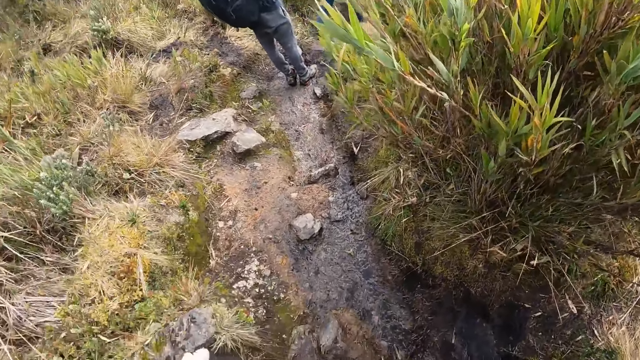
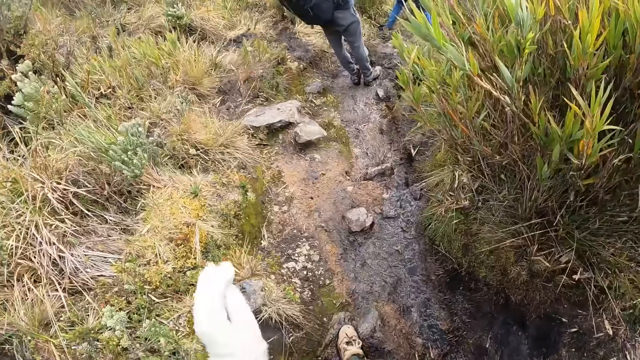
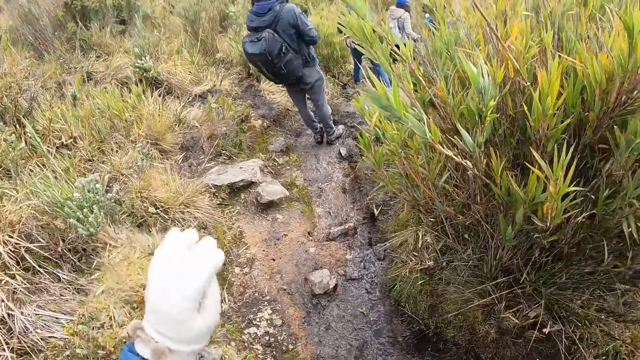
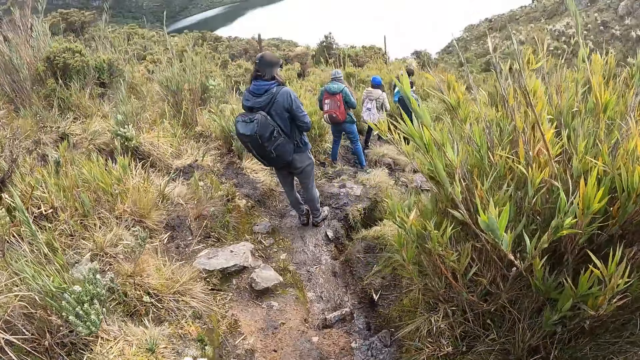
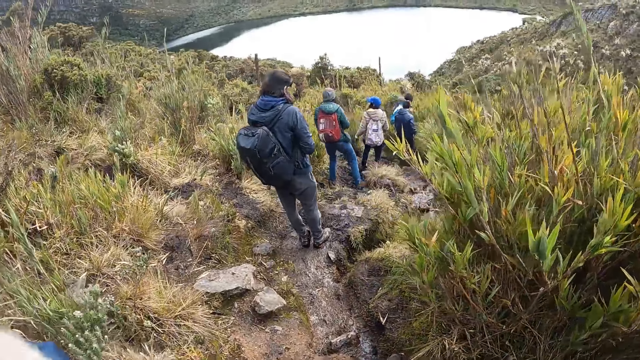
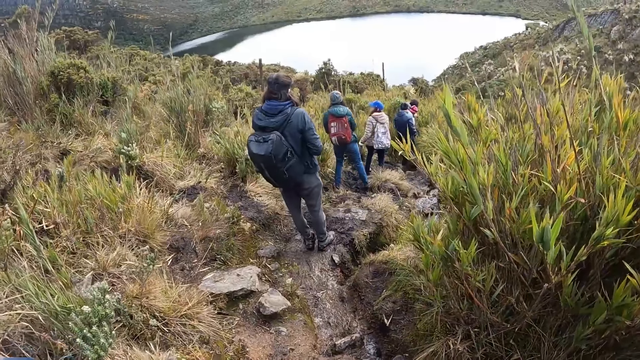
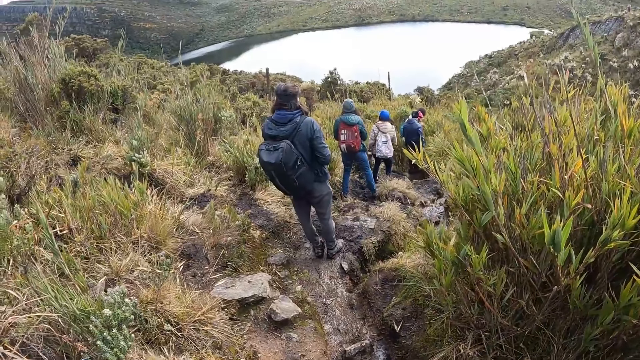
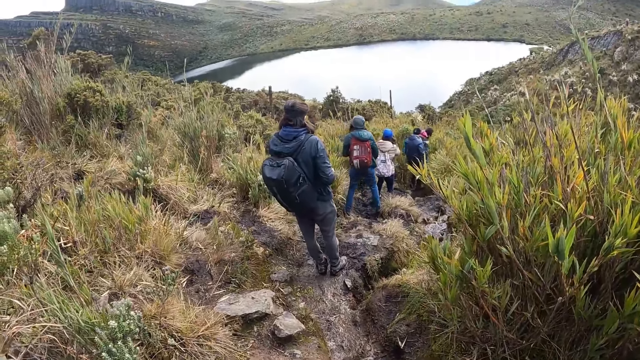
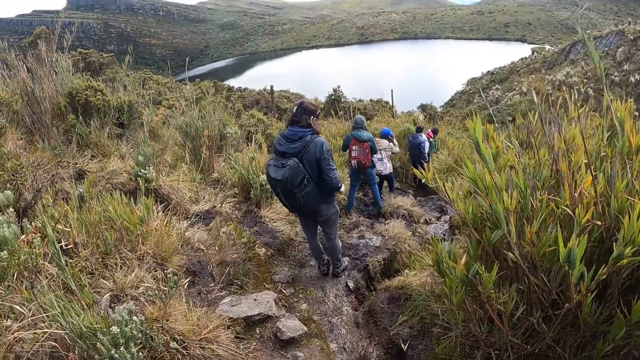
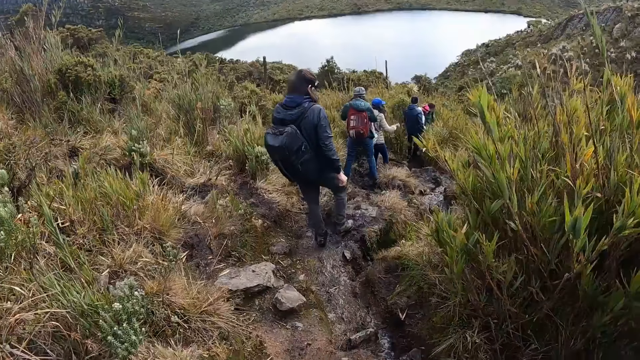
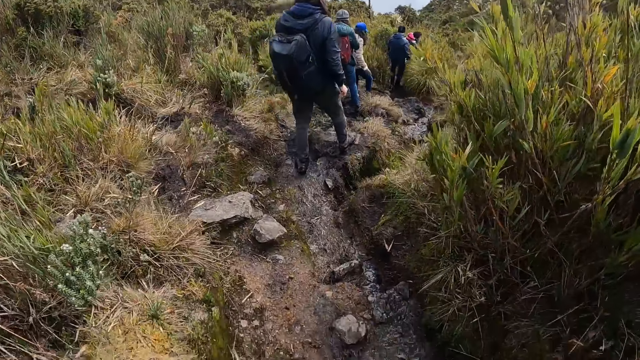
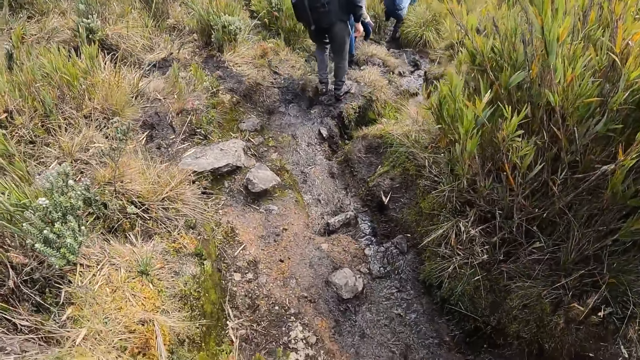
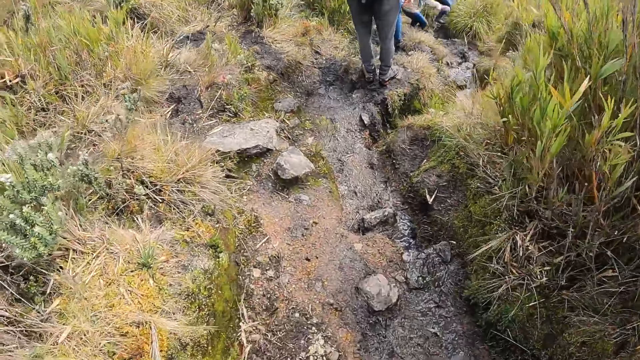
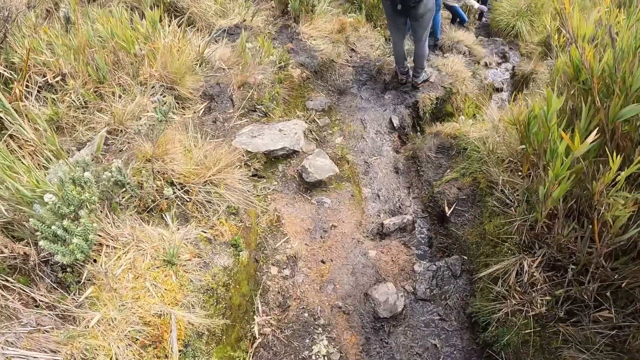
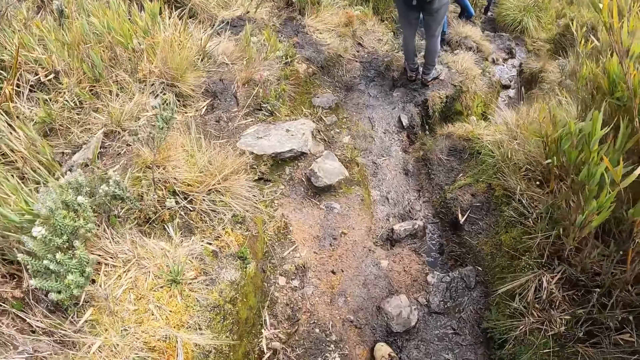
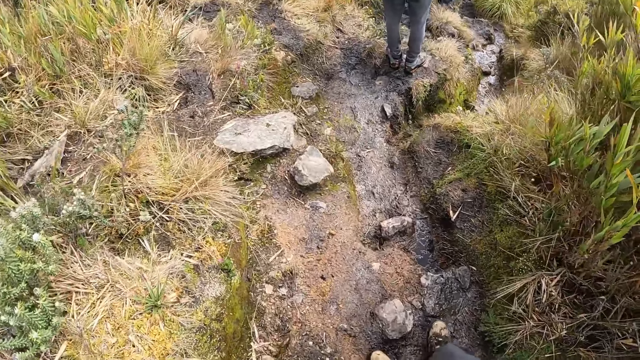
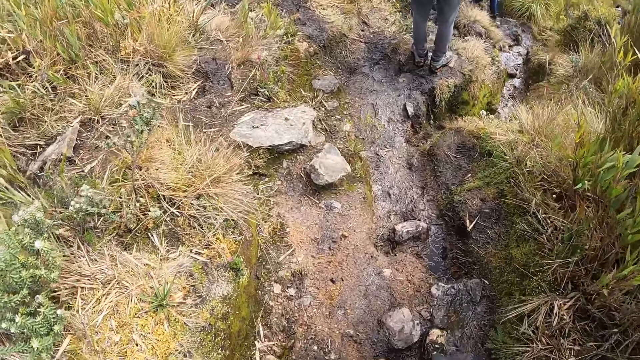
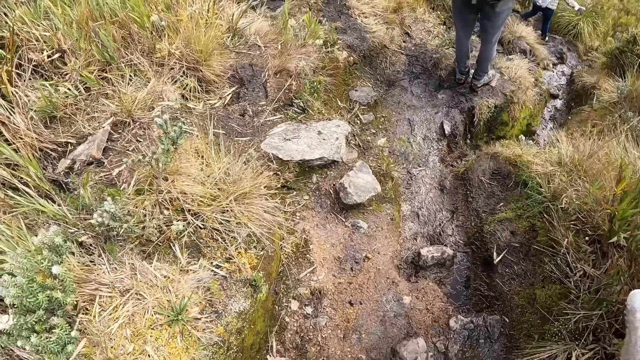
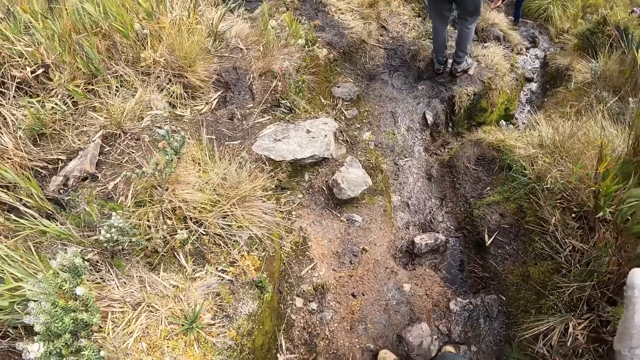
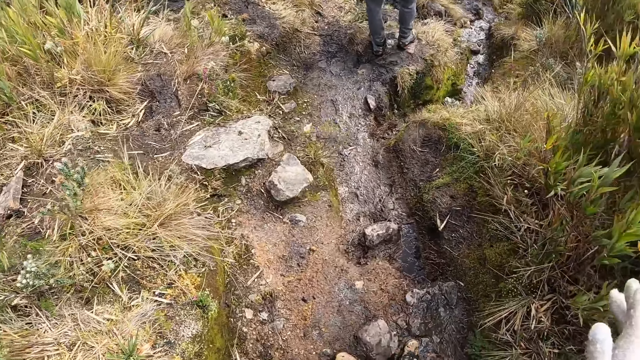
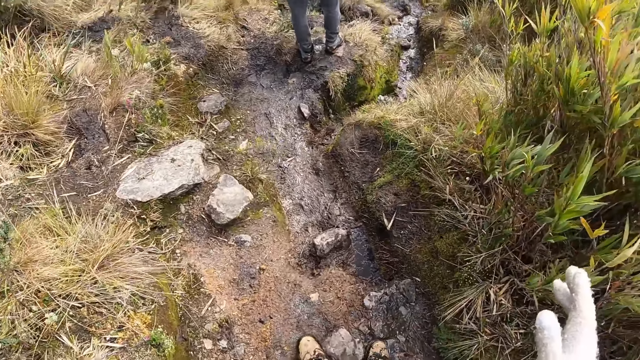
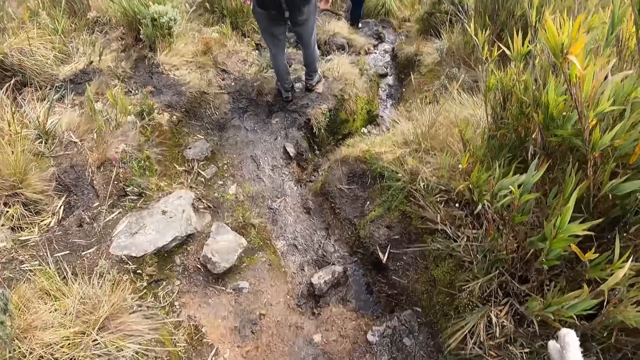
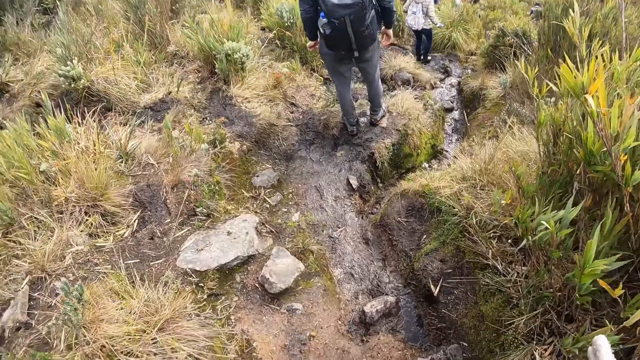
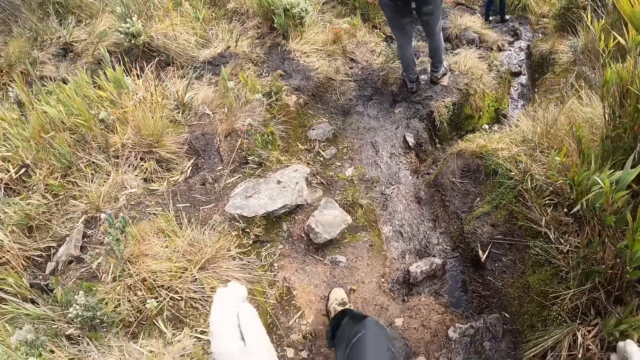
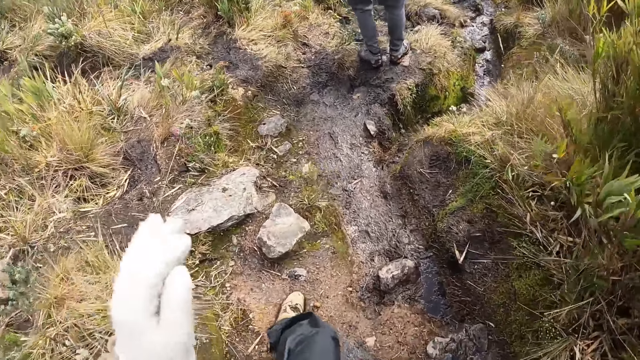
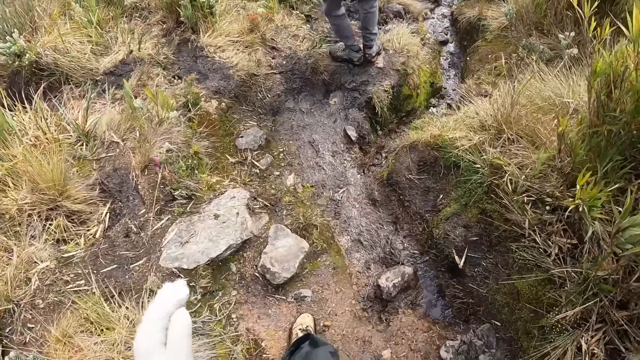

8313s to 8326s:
The camera wearer looks around. They walk towards a person. The person walks towards the dam. The camera wearer walks towards the person.

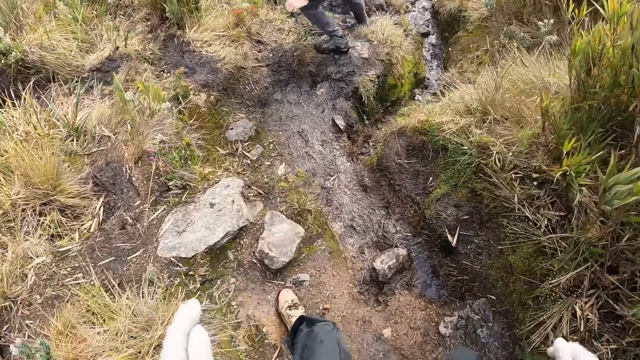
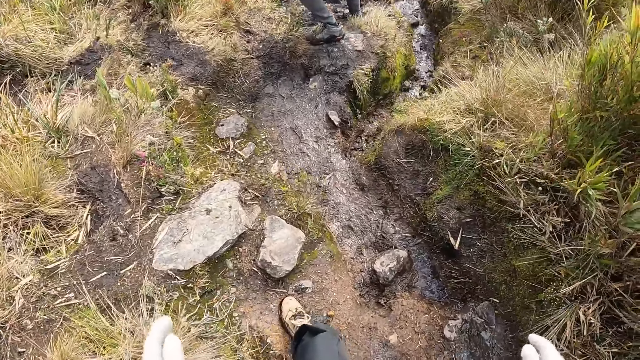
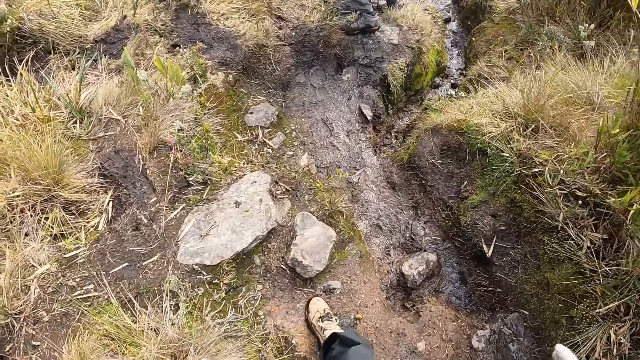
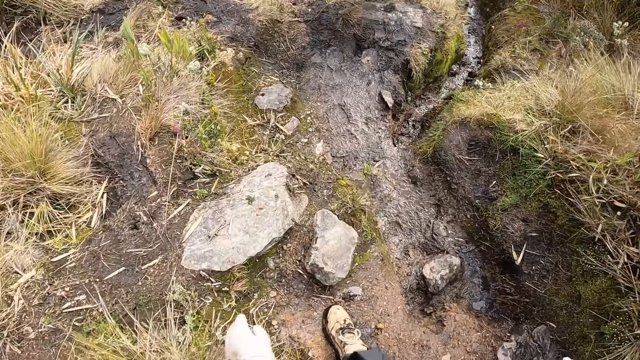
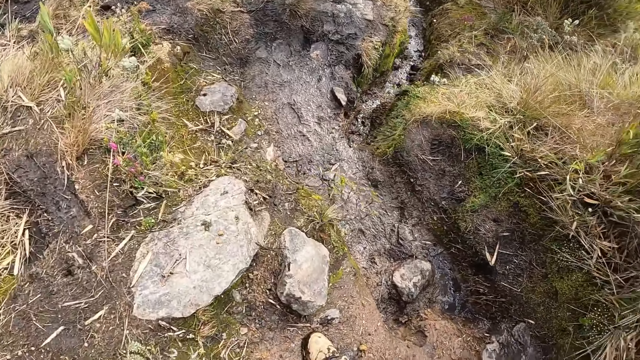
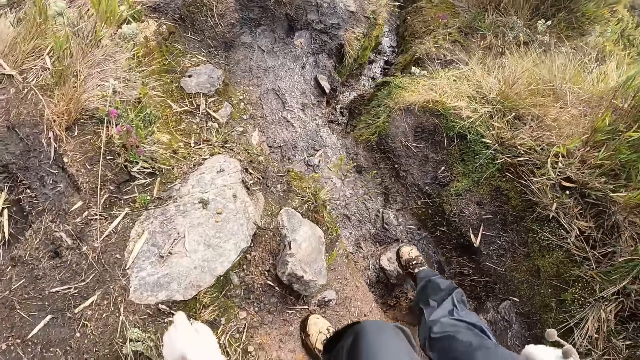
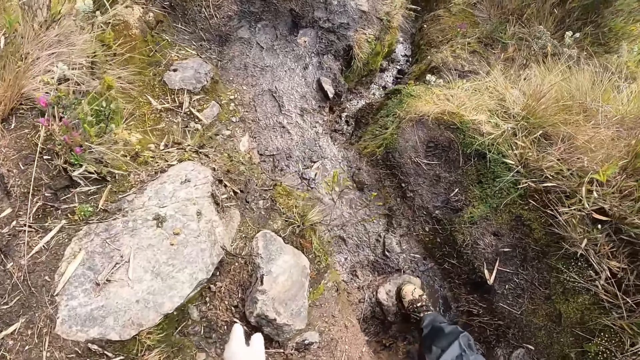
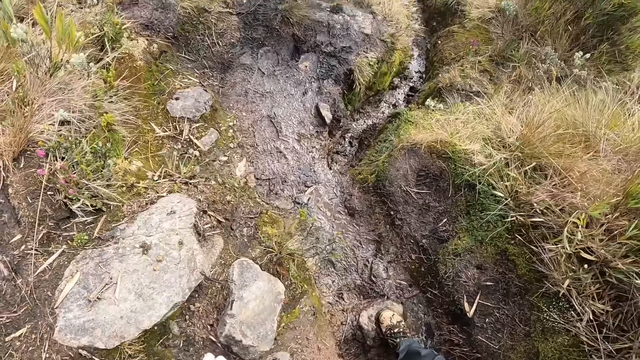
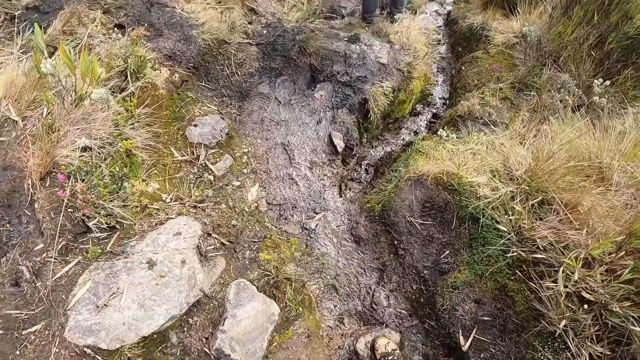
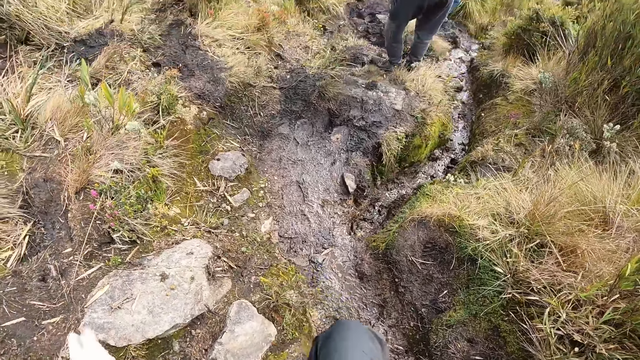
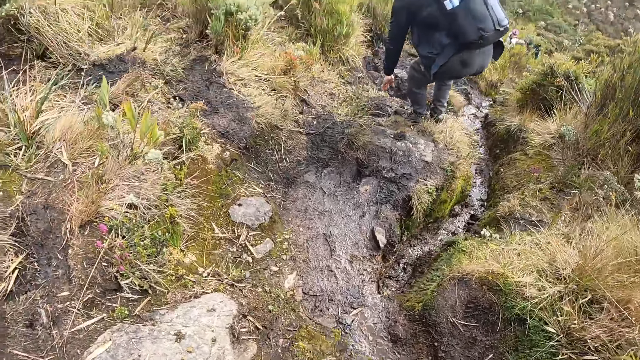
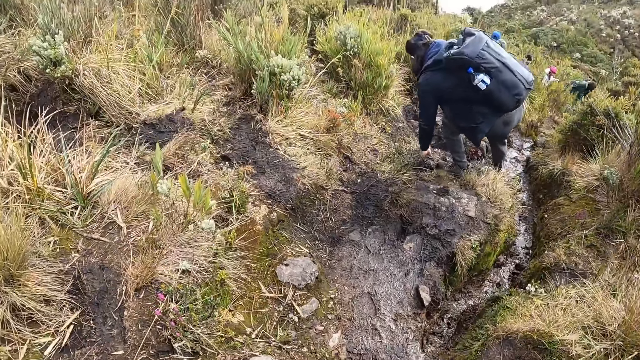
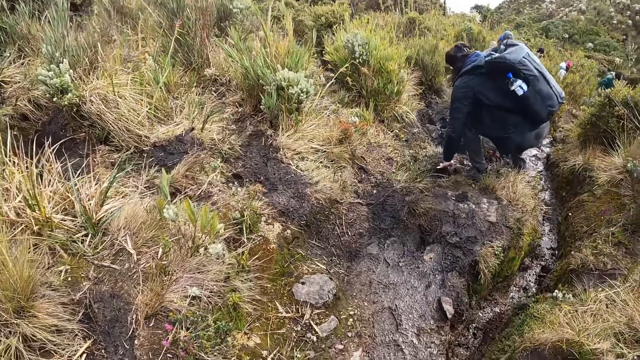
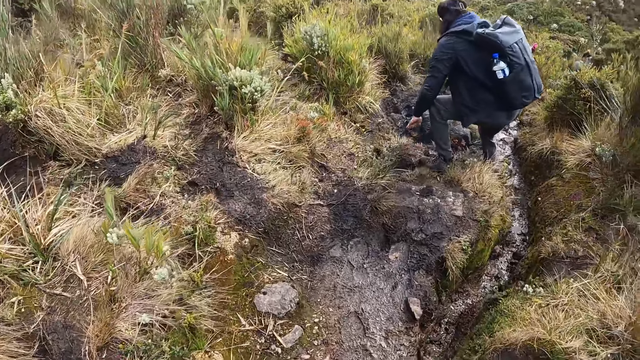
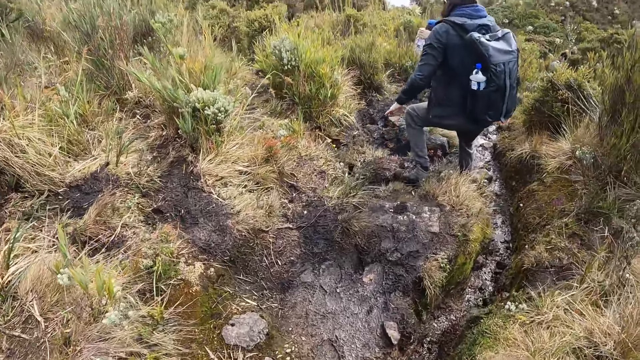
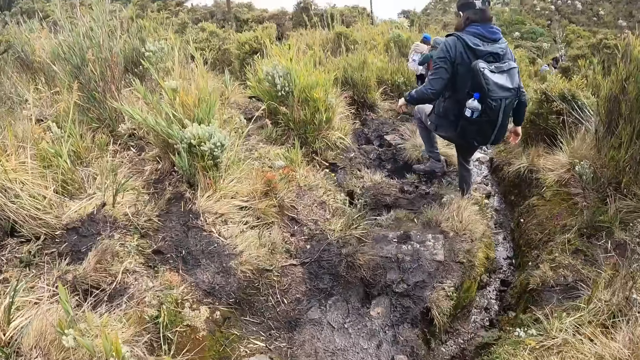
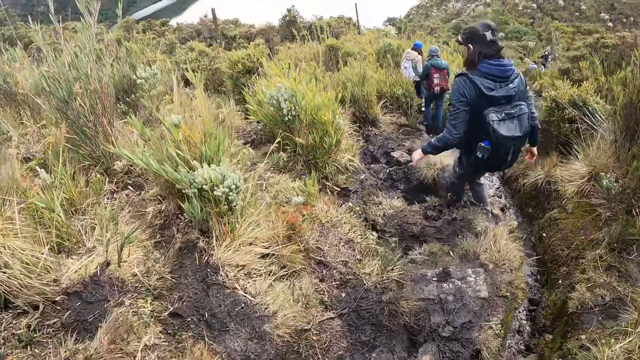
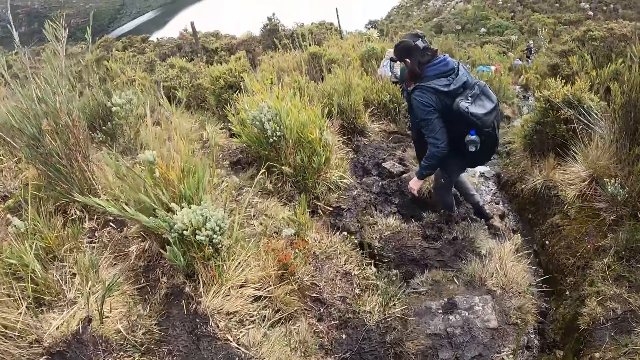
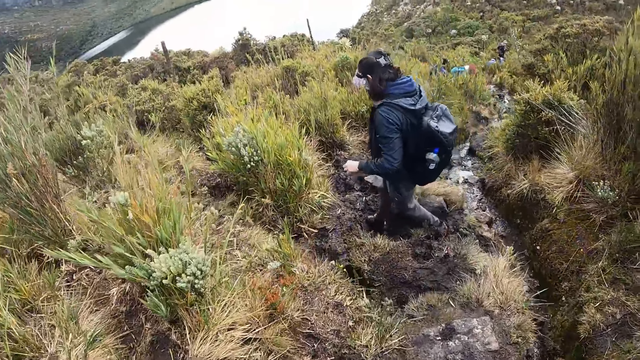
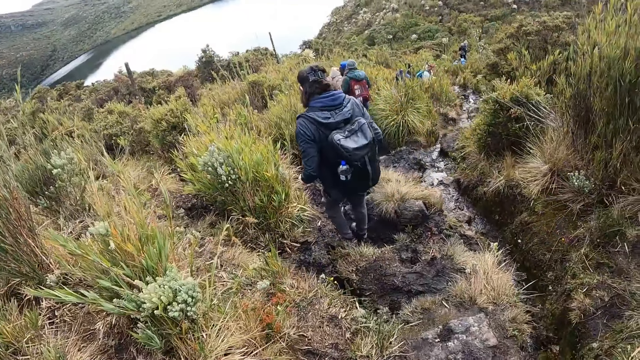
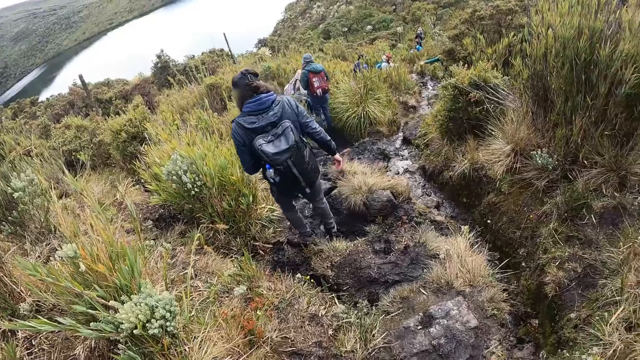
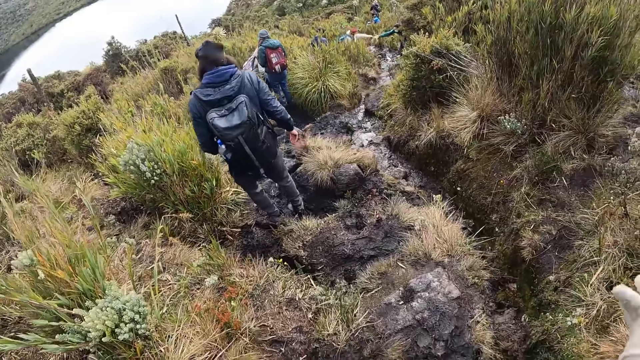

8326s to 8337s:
The man rests his left hand on the ground and walks towards the dam.
